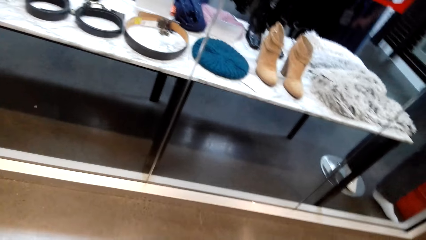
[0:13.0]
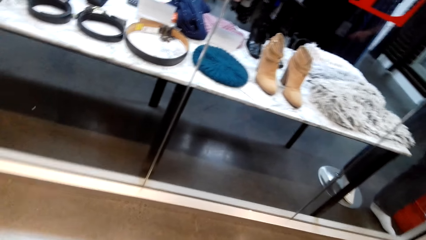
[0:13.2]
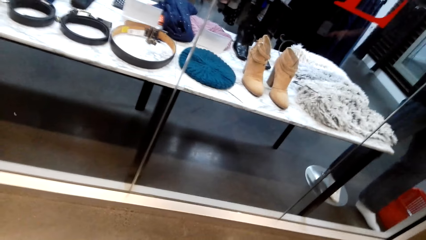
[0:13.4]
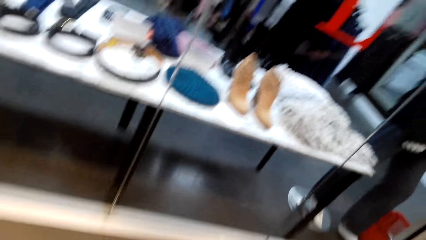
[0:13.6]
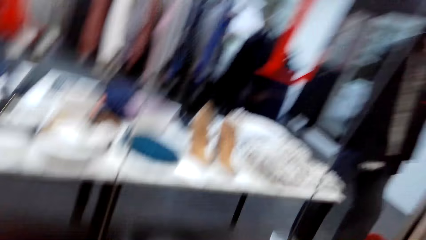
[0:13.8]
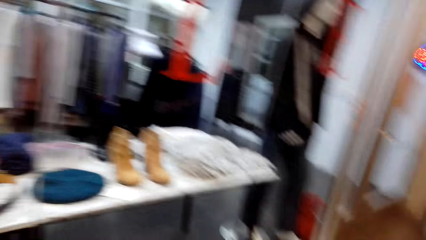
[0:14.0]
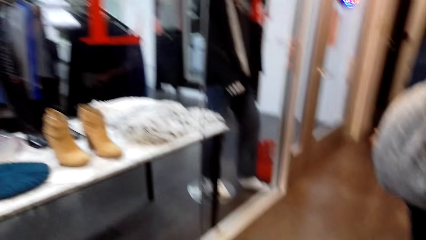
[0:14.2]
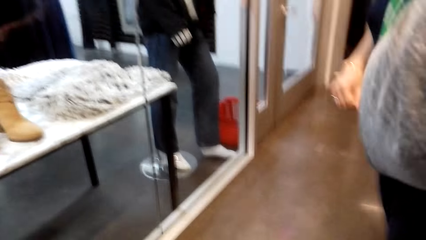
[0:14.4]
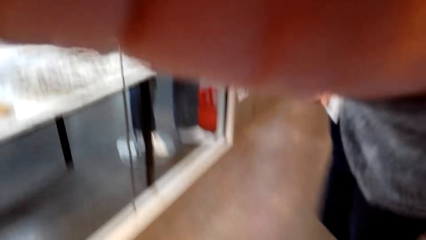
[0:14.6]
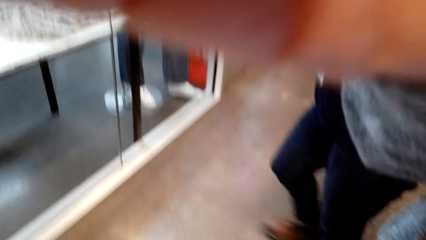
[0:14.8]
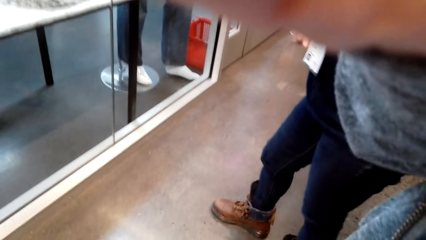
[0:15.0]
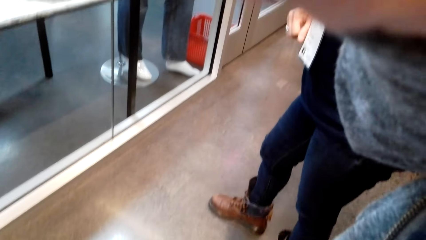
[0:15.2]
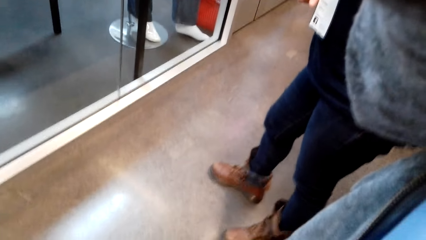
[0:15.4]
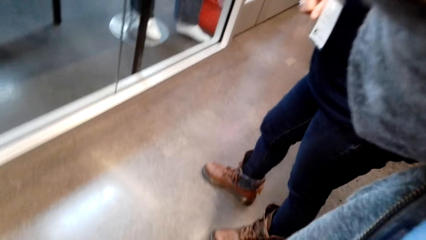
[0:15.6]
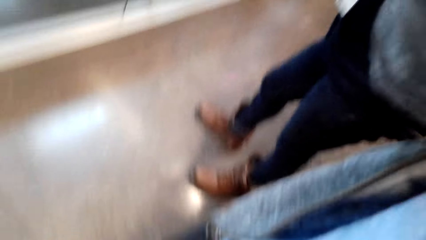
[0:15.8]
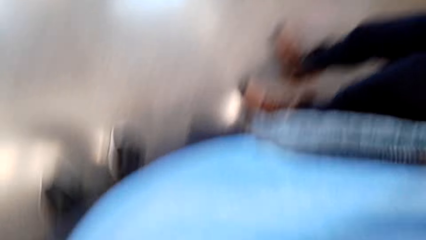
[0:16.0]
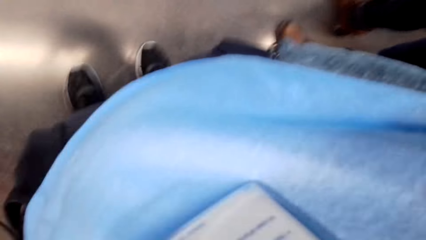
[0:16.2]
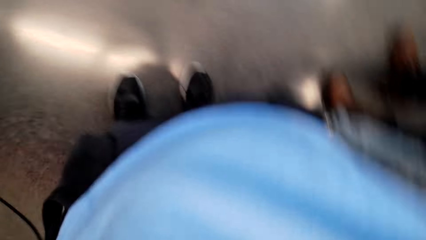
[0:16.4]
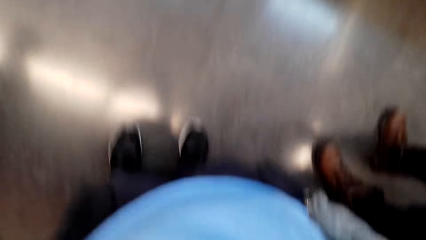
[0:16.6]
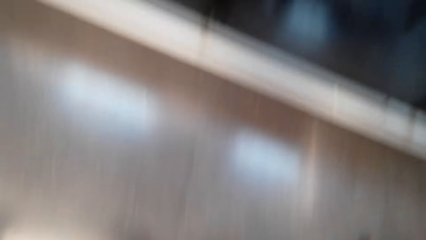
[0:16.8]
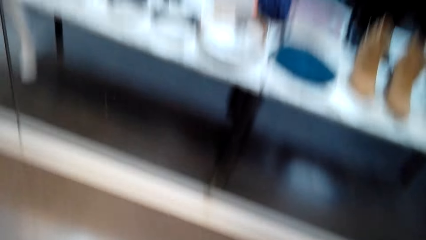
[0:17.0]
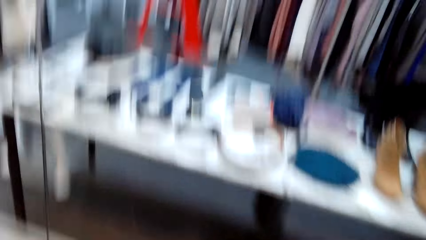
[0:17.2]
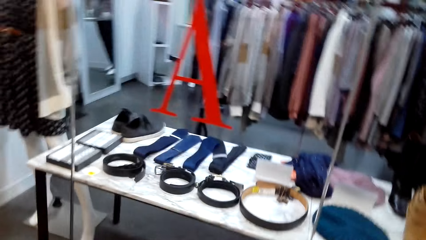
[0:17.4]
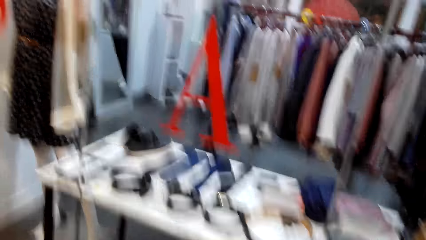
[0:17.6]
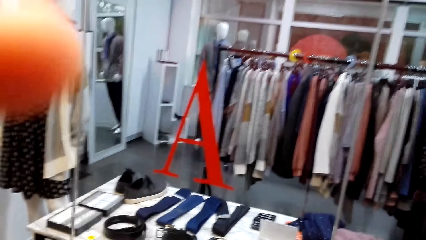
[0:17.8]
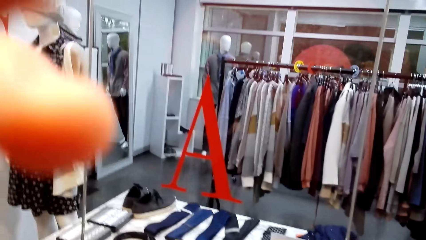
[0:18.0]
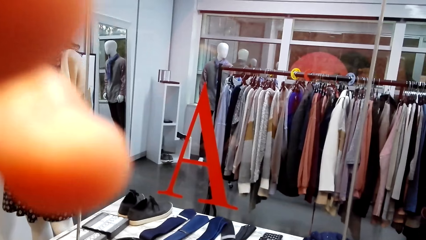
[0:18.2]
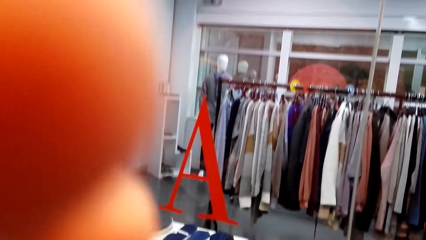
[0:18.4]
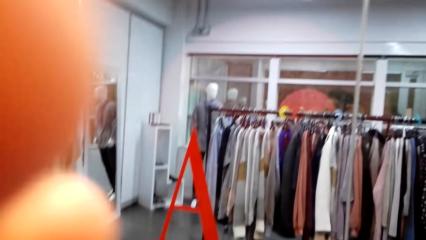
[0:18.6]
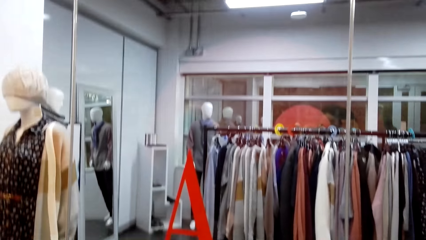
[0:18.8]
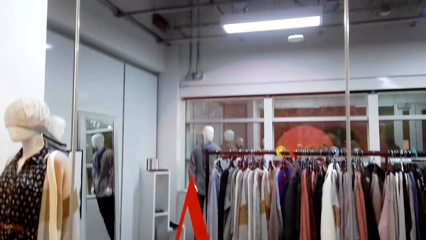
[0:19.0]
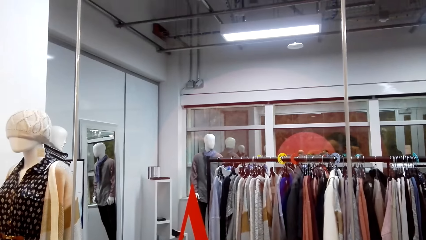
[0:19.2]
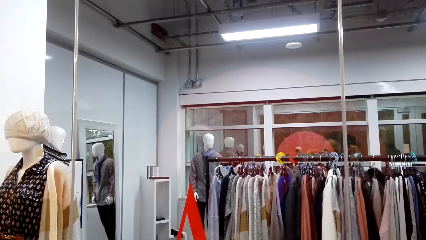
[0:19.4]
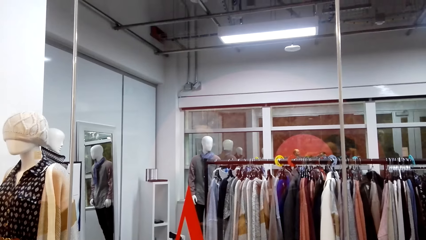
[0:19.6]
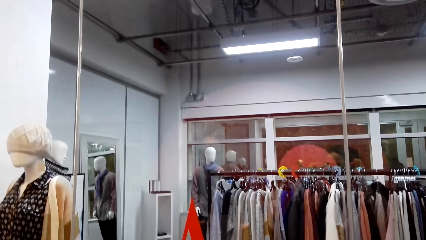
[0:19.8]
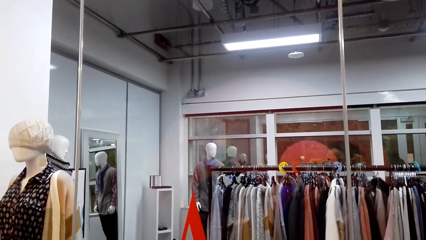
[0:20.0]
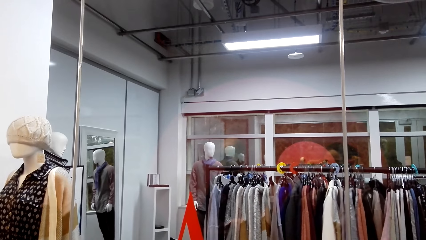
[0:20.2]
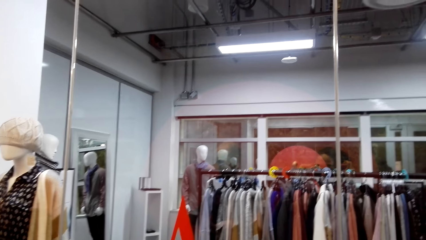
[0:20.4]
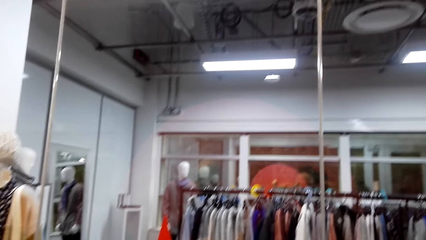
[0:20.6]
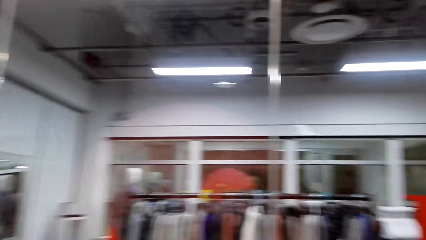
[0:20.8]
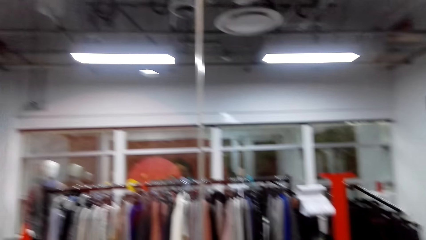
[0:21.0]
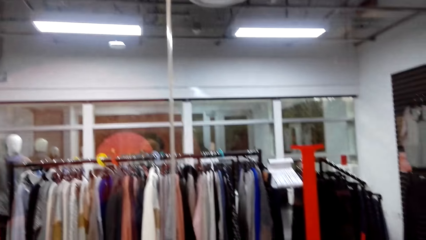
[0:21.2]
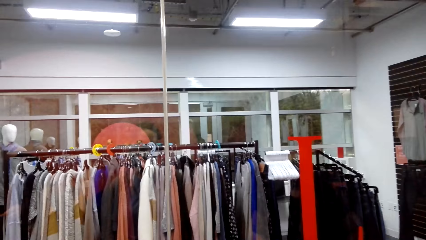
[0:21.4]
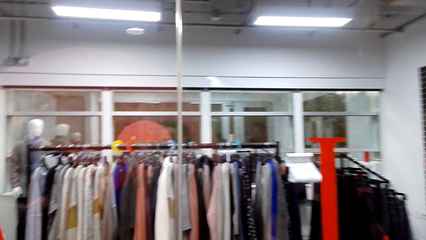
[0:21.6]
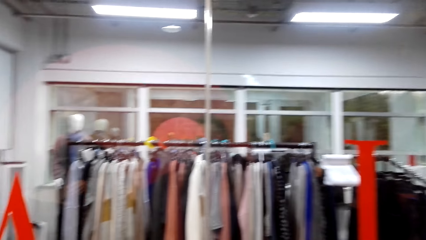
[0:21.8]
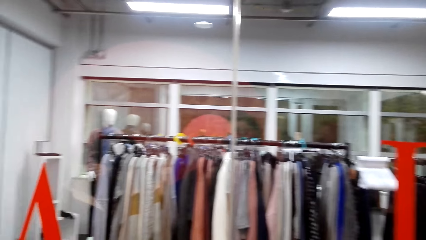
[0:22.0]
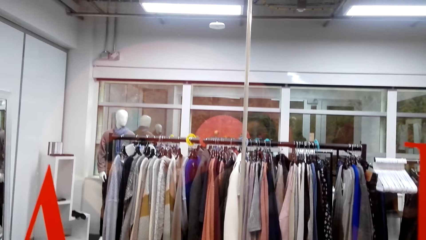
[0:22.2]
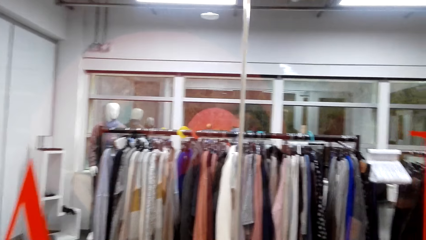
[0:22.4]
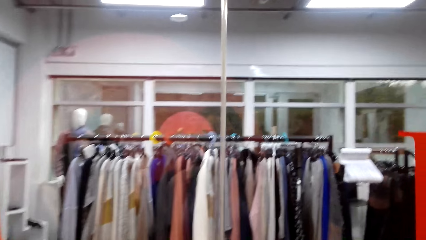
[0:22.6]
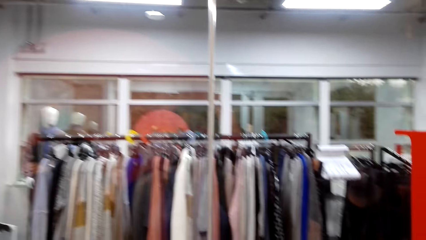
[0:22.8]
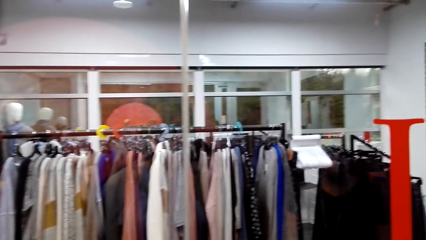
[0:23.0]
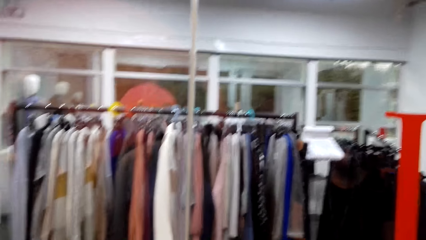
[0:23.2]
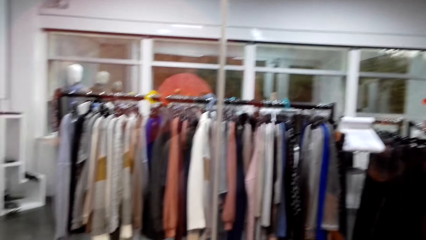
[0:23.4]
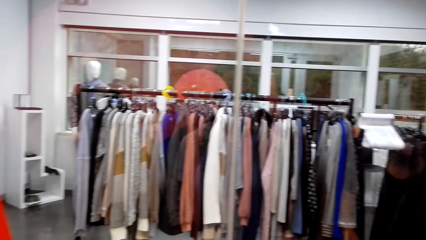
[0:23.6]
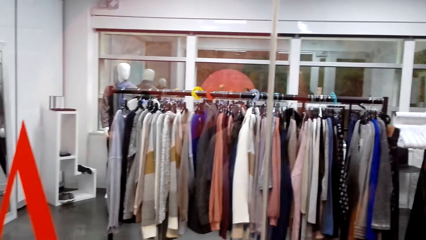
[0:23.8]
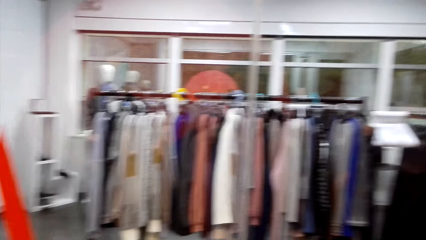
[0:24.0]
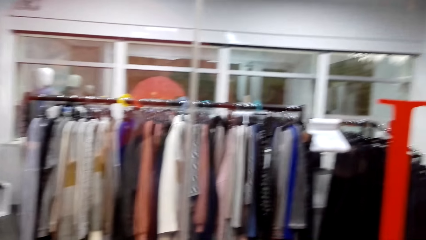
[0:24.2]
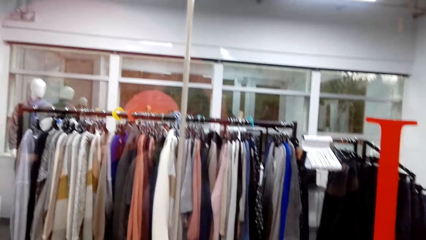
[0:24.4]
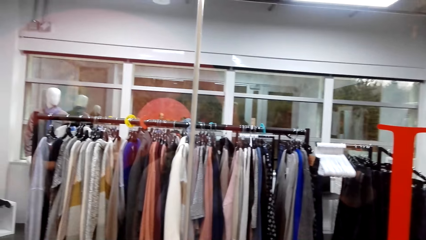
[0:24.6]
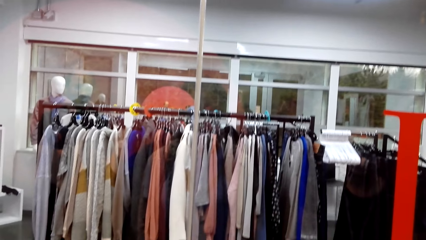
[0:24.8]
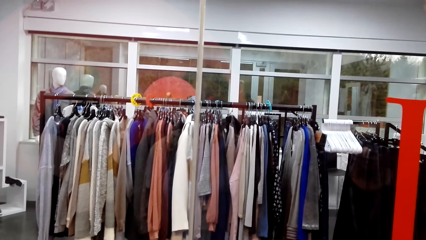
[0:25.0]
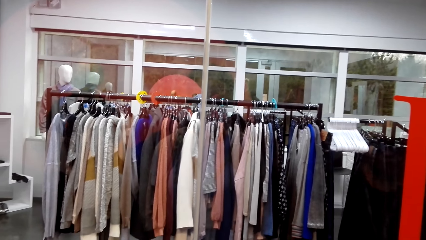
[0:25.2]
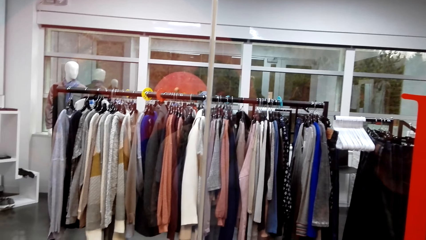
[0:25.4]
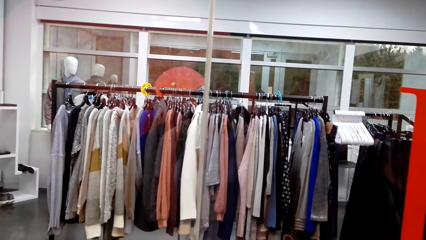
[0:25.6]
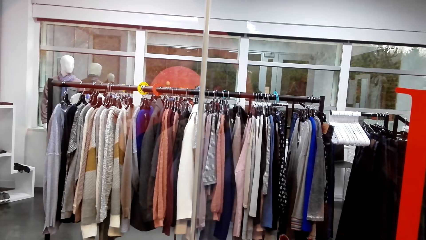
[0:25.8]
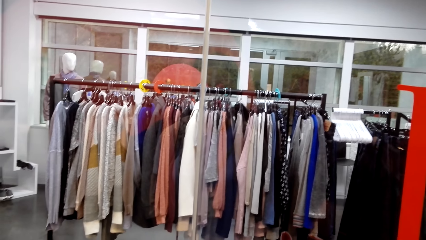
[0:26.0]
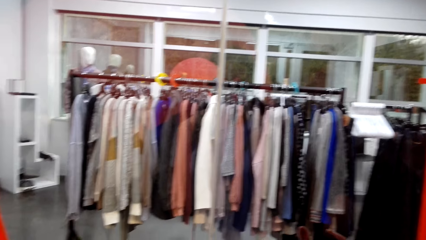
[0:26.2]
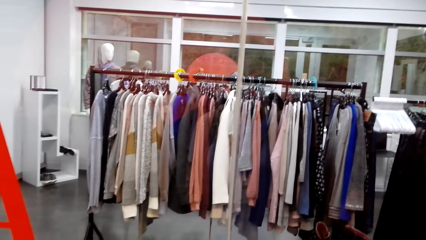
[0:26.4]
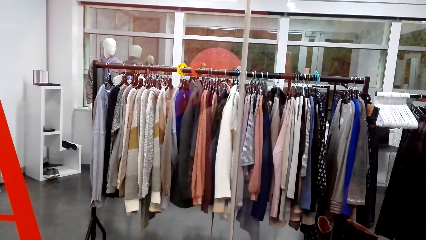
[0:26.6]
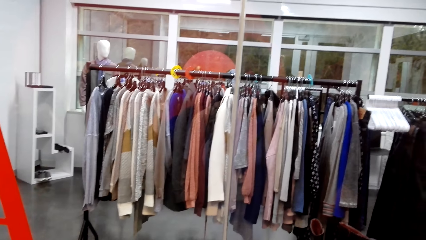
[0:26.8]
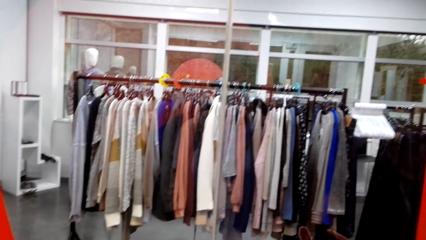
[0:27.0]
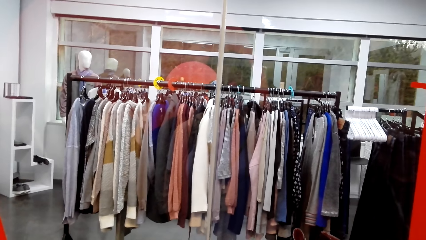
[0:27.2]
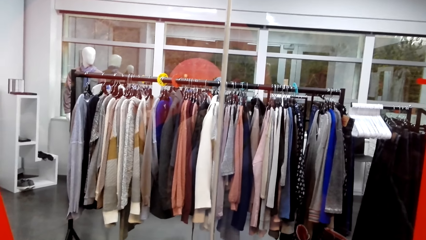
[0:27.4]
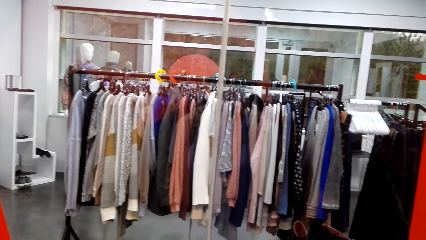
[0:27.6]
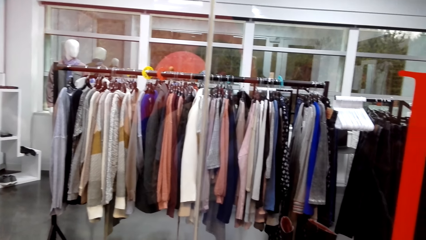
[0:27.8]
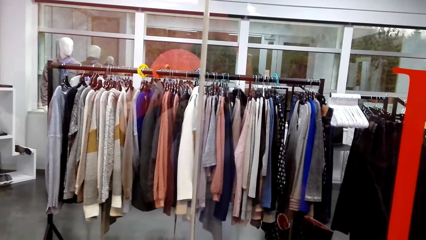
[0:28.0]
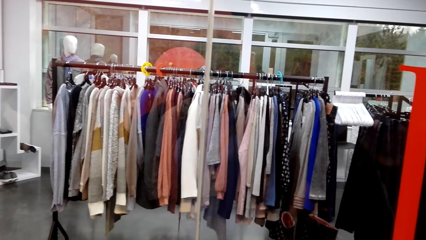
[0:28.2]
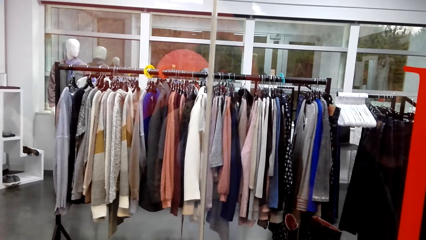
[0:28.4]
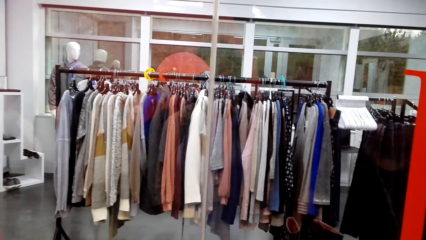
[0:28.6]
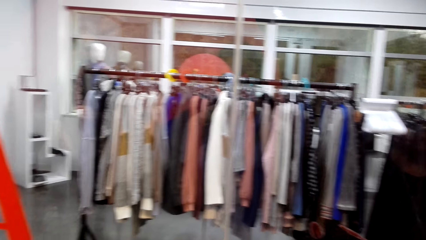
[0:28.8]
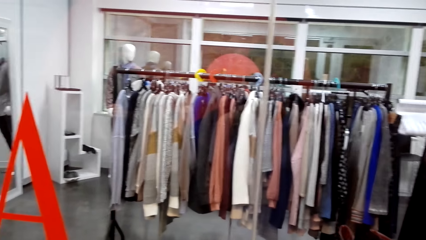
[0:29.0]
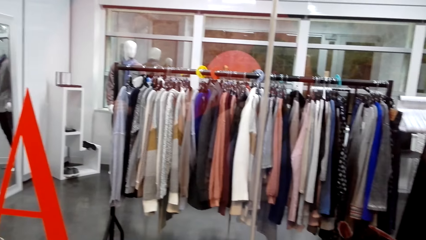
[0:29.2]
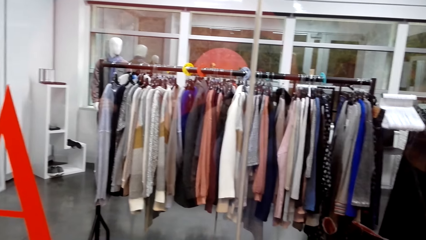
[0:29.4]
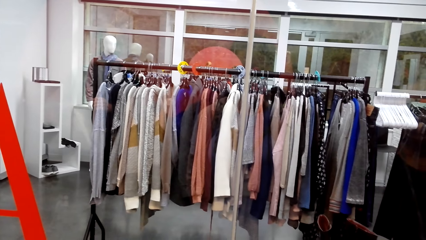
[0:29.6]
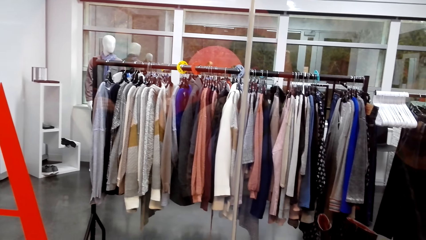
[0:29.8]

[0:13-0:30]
The camera wearer adjusts the camera. They look at the clothes section. They look around.
